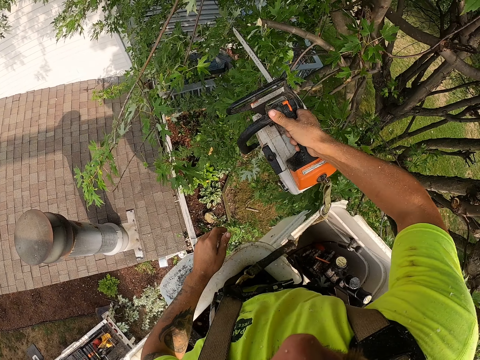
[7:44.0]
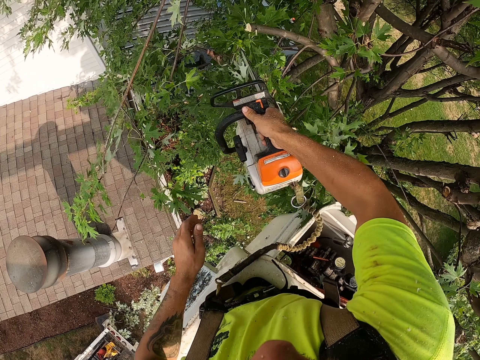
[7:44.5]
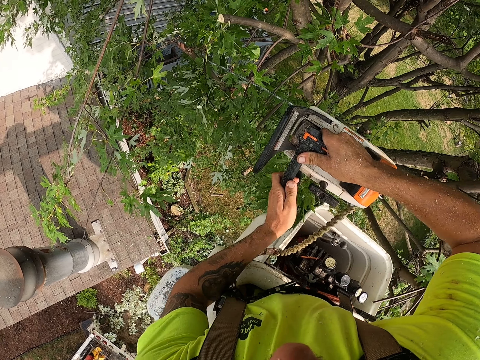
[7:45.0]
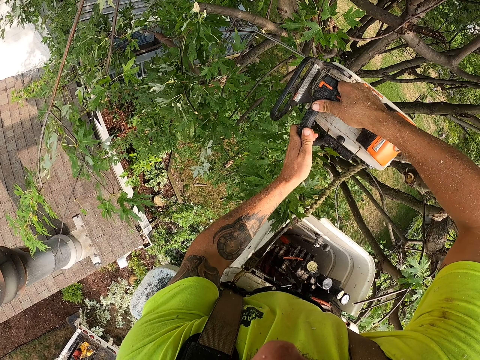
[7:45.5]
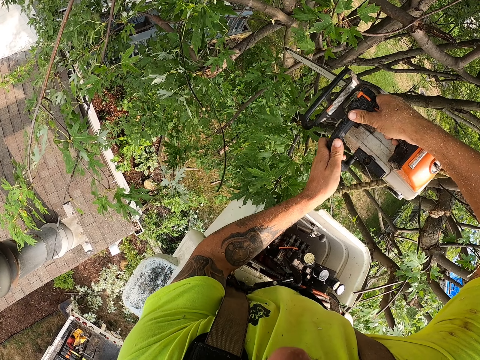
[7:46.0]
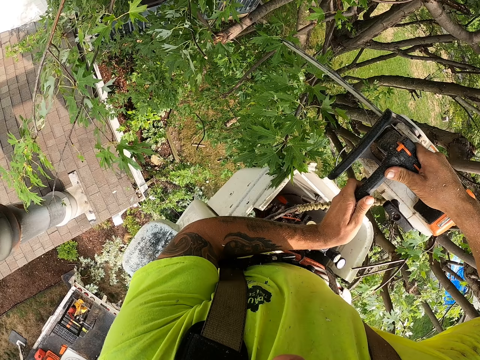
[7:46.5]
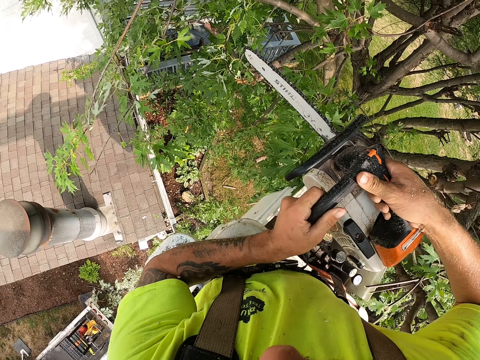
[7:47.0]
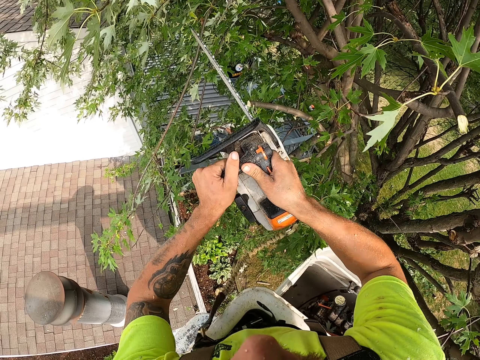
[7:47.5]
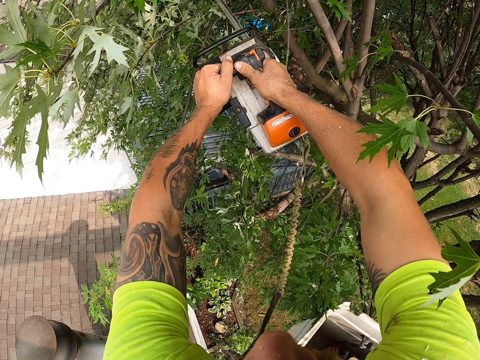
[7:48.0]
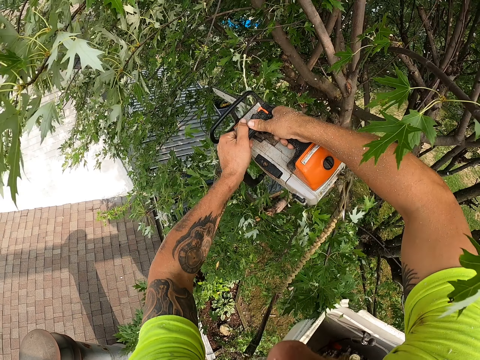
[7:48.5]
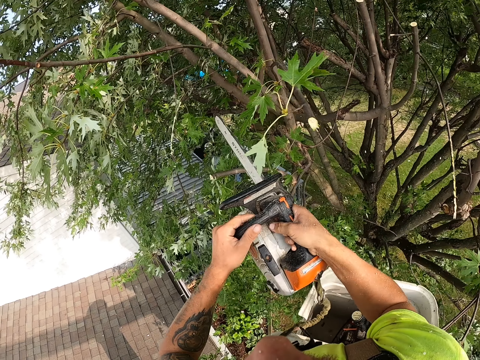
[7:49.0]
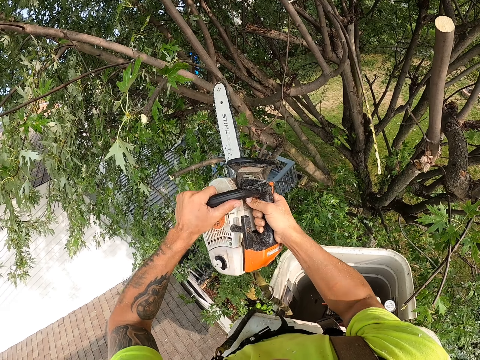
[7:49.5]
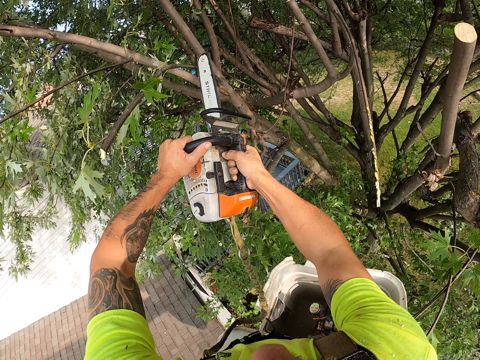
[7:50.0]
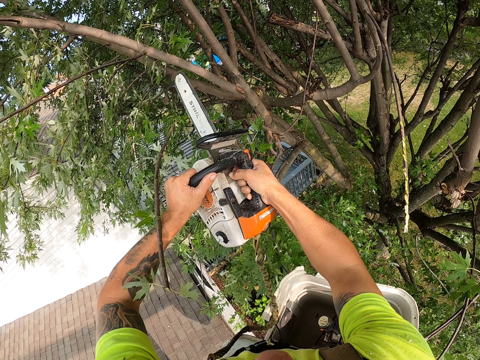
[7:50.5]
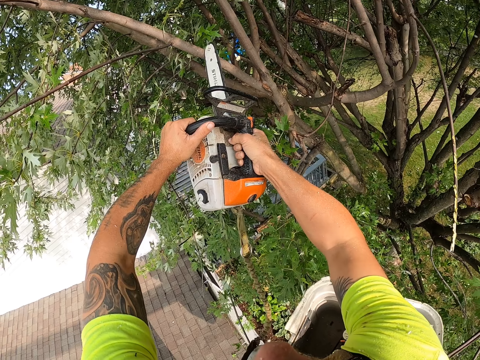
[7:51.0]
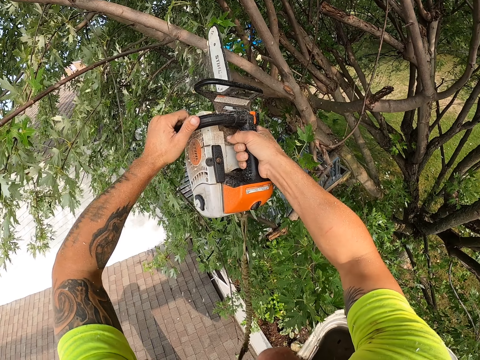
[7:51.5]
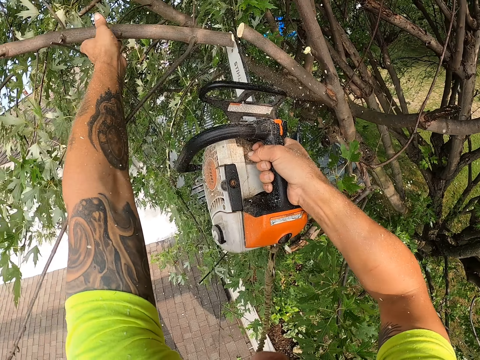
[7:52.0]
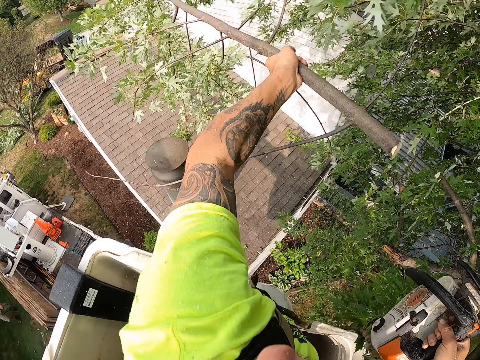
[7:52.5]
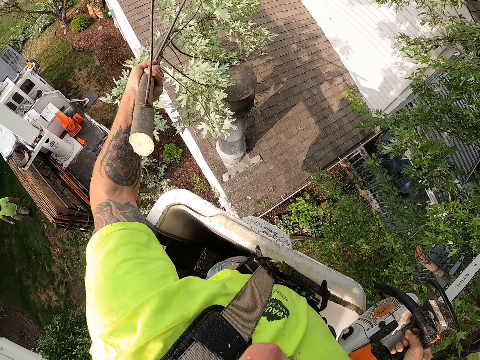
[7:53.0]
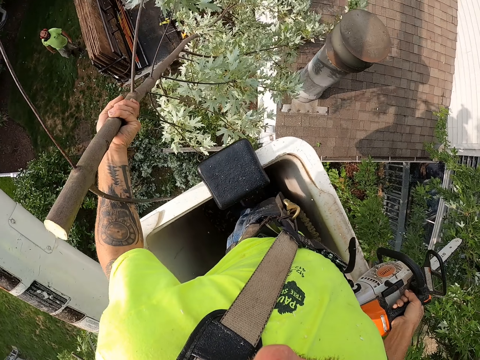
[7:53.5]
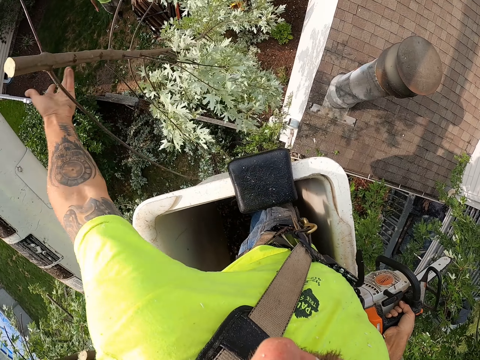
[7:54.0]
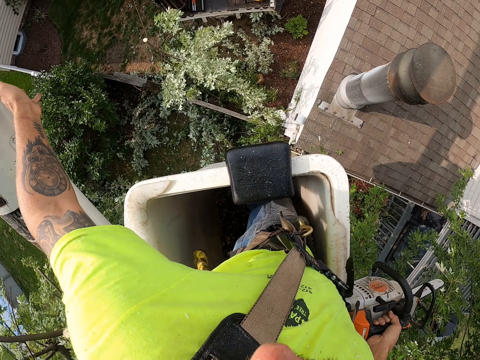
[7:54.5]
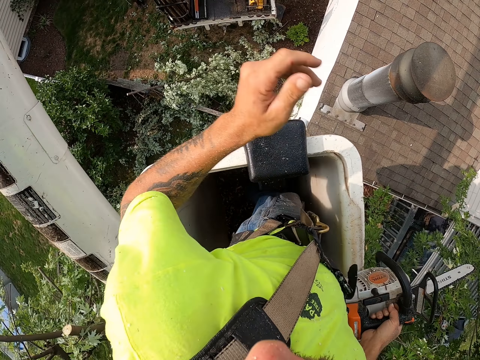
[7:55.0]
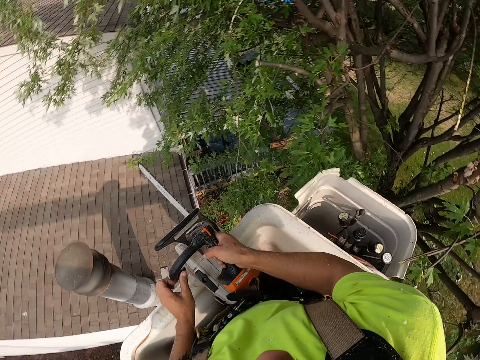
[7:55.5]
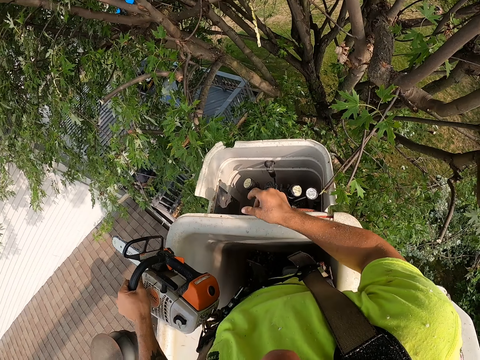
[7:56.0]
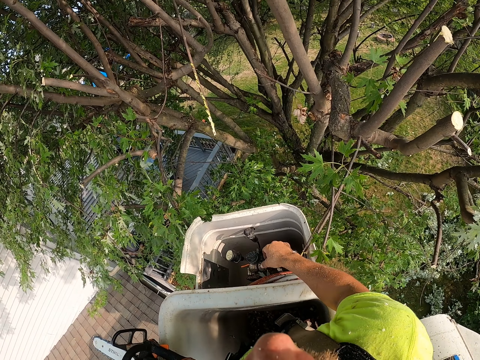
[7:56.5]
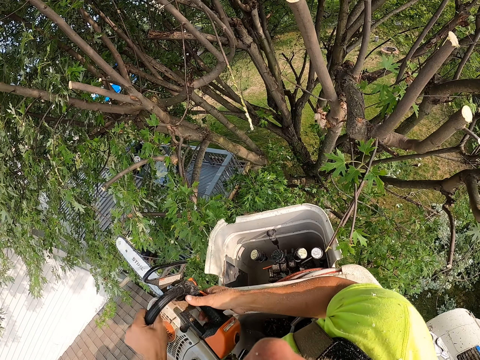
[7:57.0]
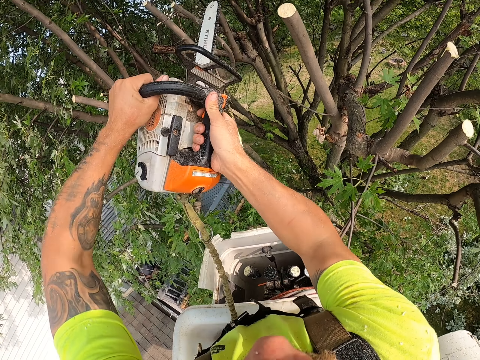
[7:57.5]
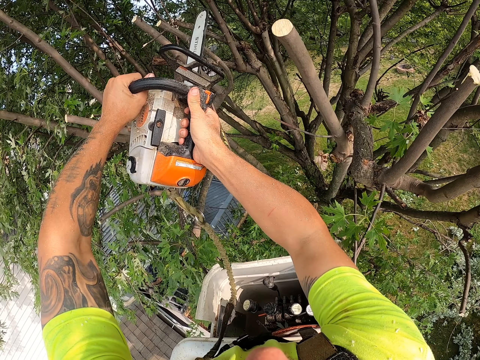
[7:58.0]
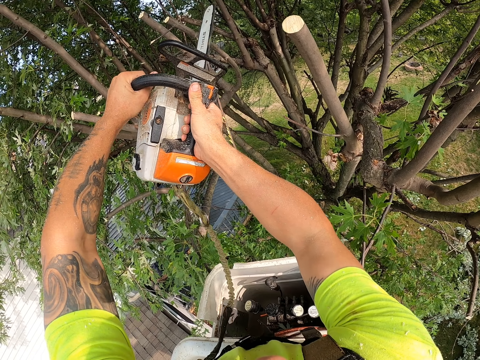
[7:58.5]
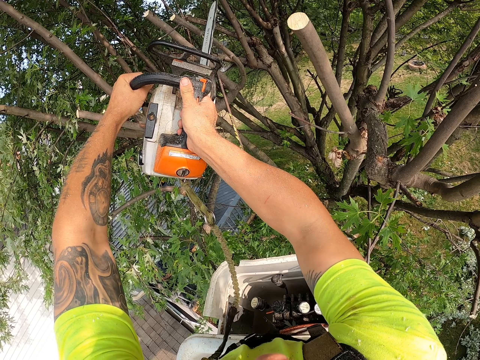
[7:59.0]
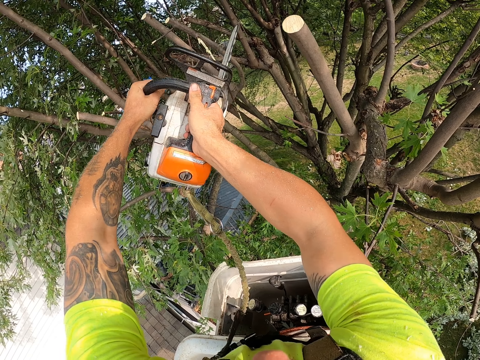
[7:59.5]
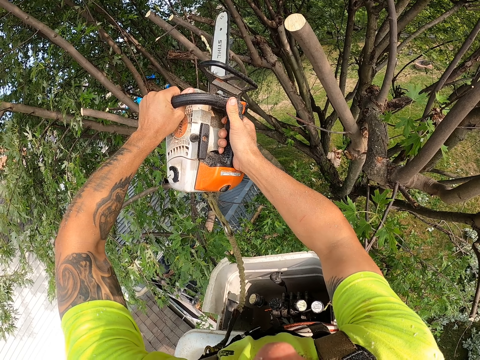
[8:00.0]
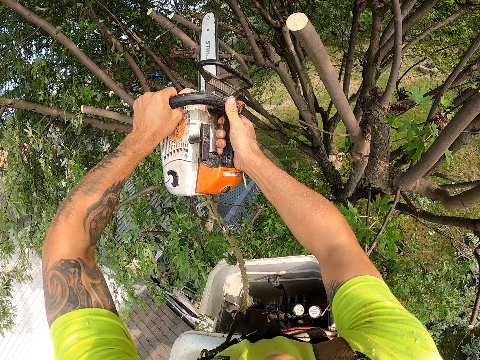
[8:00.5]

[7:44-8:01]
The camera wearer cuts a tree branch with the chain saw in both hands. He holds a tree branch with his left hand. He cuts the tree branch with the chain saw in his right hand. He throws the tree branch to the ground with his left hand. He passes the chain saw from his right hand to his left hand. He operates the boom lift with his right hand. He cuts tree stems with the power saw.

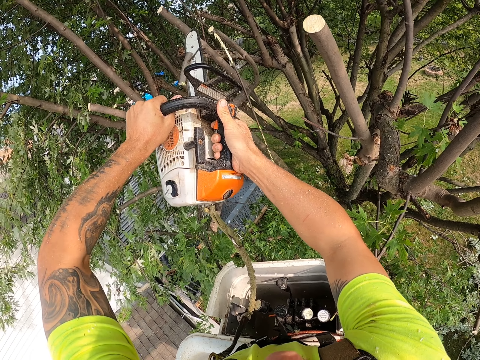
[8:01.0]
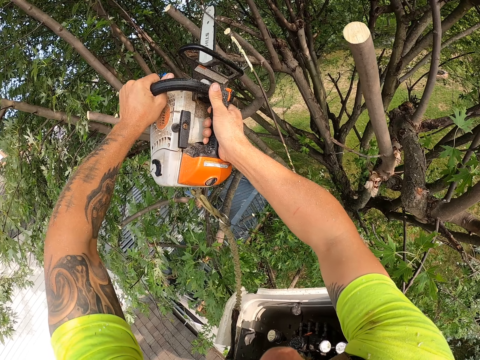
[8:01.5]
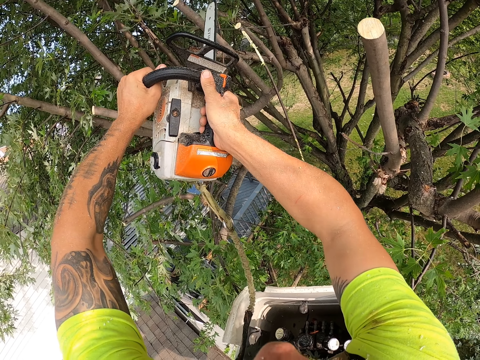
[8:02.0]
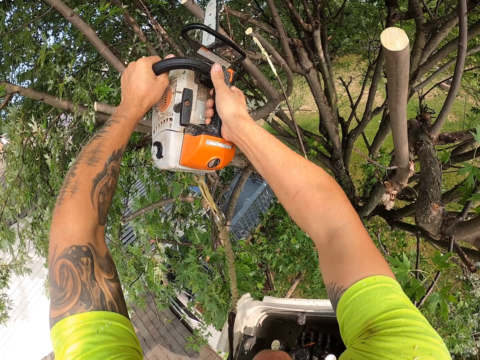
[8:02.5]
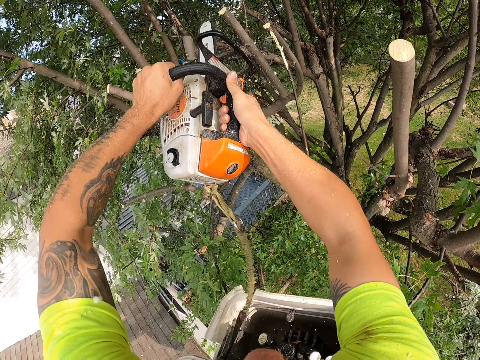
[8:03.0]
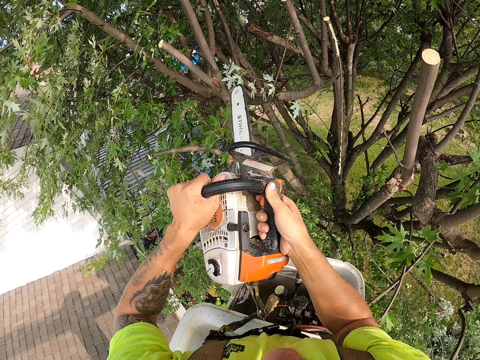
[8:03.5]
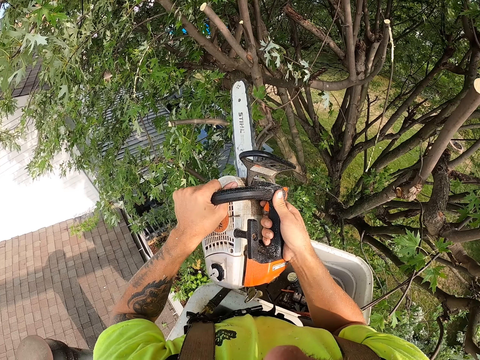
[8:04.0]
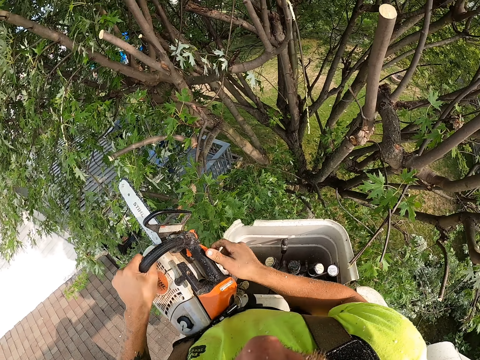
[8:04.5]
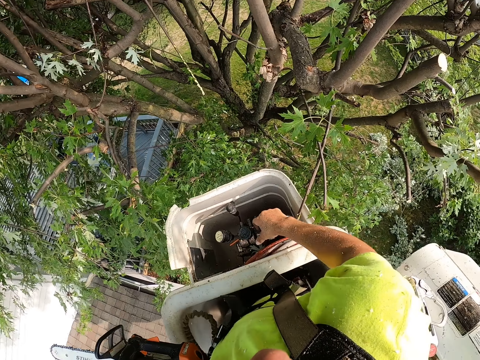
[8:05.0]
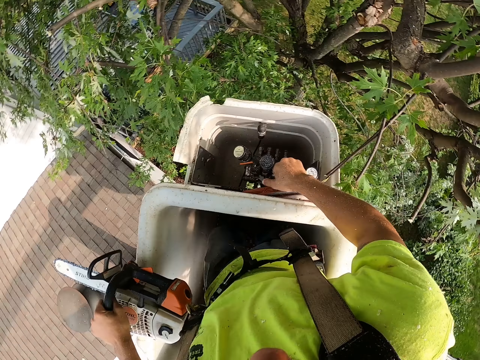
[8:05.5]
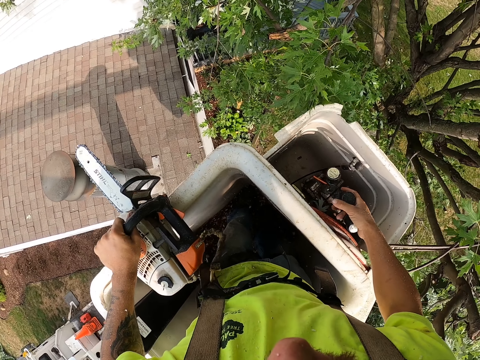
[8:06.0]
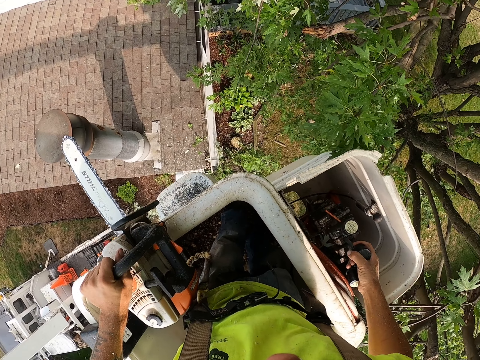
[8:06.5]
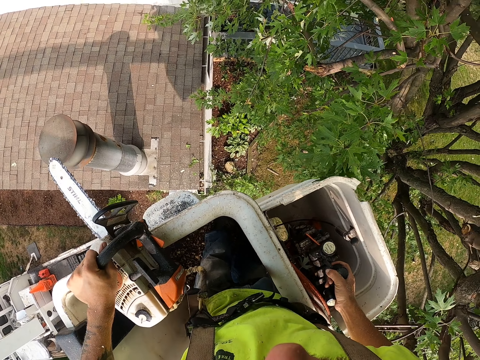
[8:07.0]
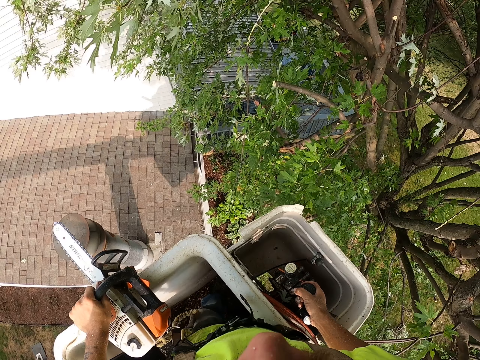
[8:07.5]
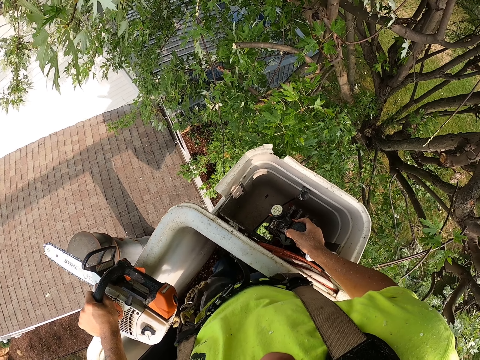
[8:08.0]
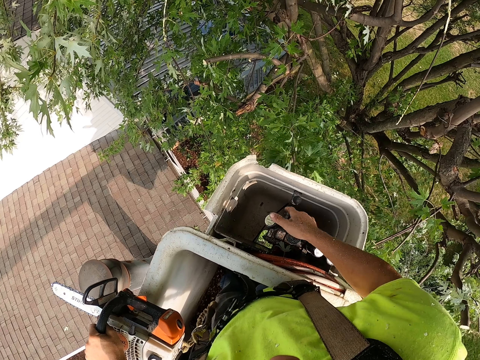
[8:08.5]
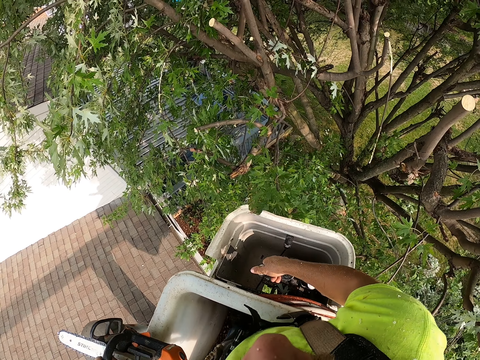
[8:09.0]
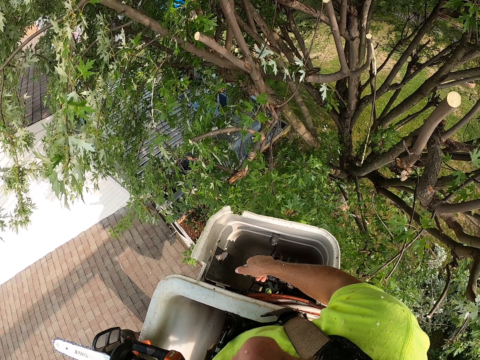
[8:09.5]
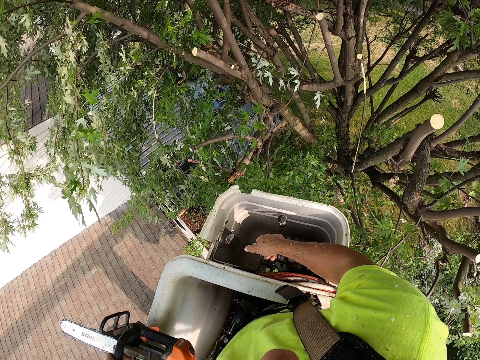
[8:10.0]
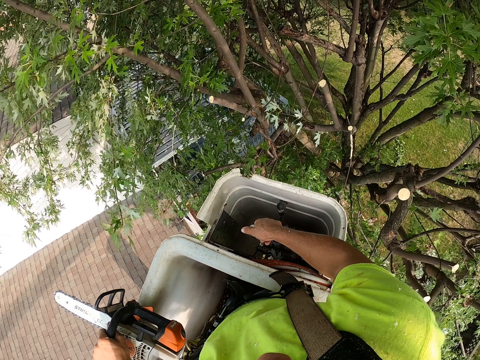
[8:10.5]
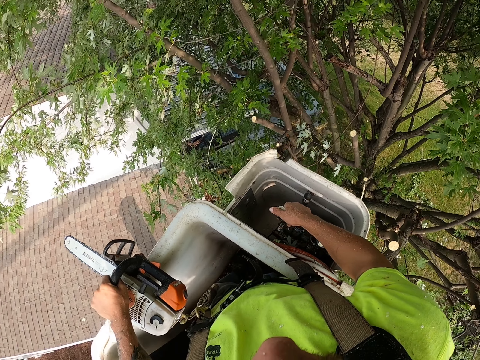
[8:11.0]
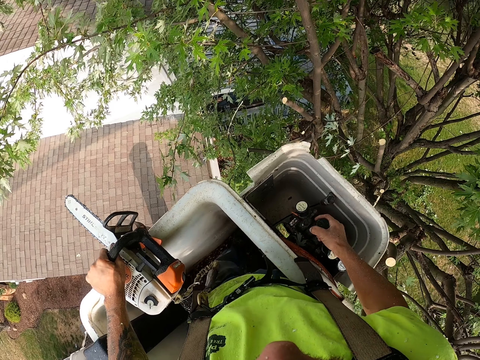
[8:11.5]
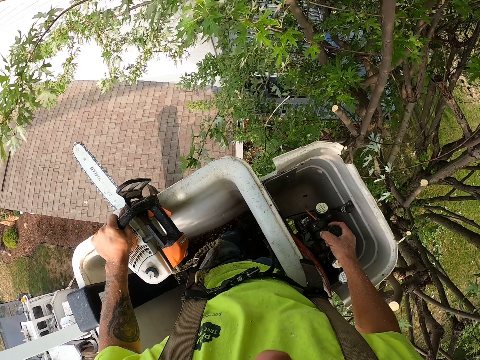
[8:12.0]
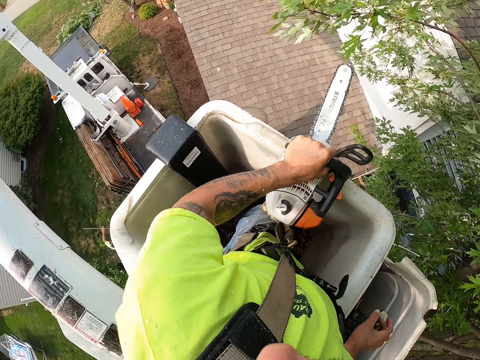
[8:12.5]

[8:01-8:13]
The camera wearer cuts a tree branch with the chain saw in both hands. He operates the boom lift with his right hand. He holds the chain saw with his left hand.
